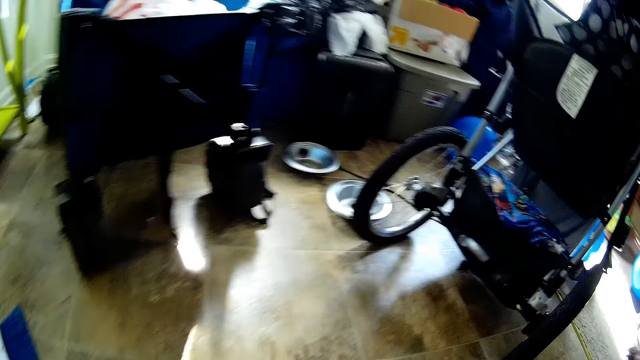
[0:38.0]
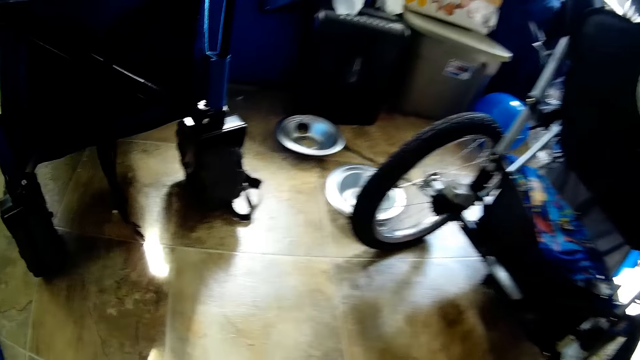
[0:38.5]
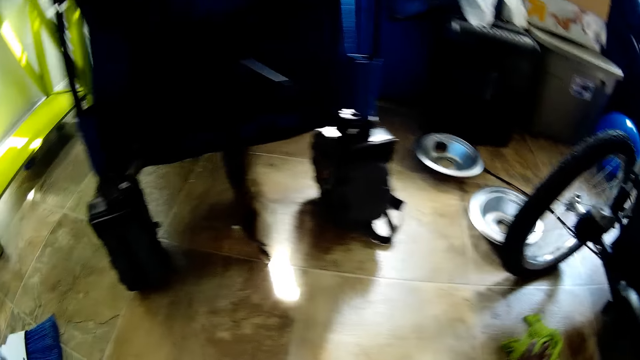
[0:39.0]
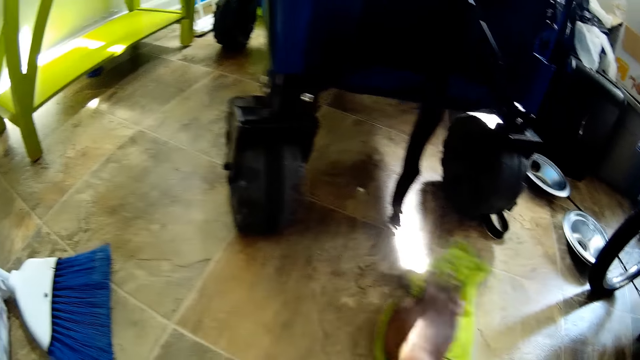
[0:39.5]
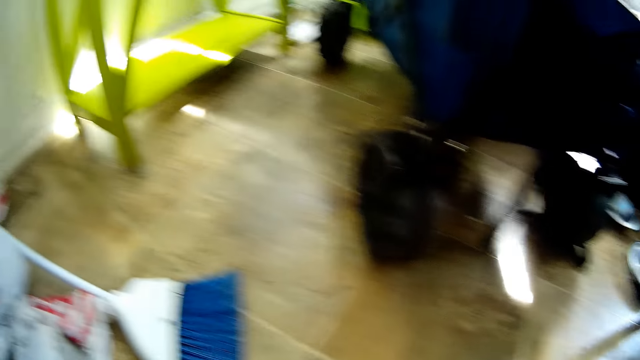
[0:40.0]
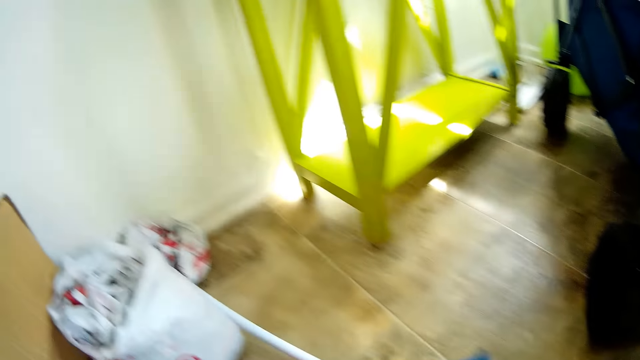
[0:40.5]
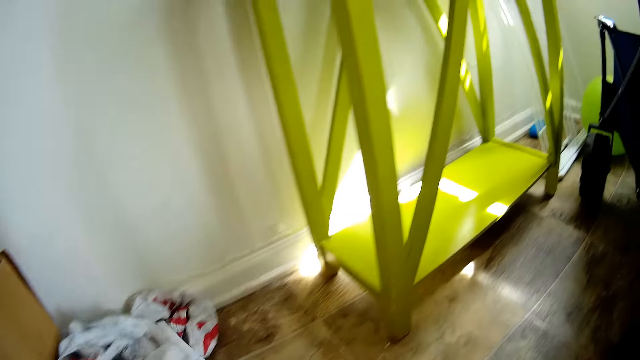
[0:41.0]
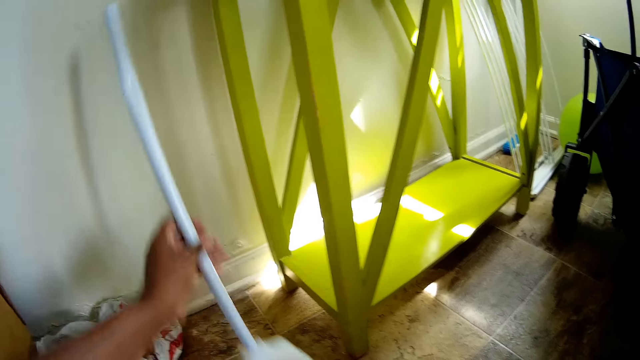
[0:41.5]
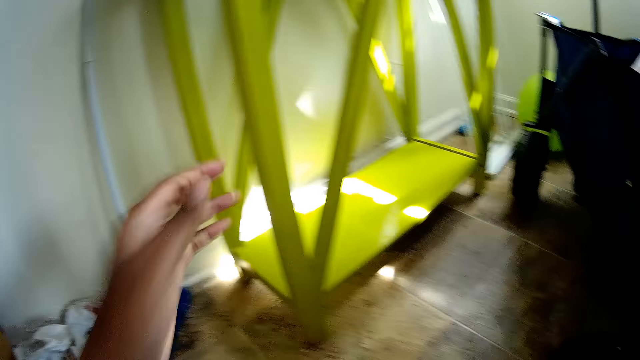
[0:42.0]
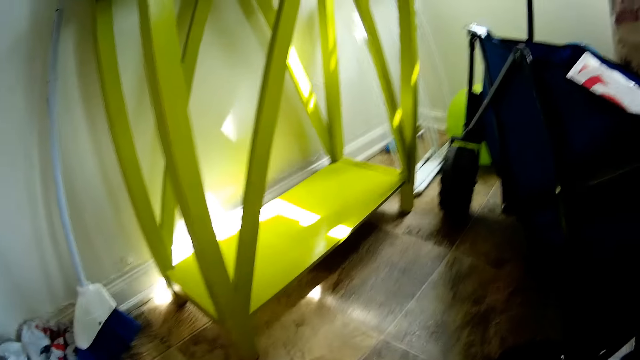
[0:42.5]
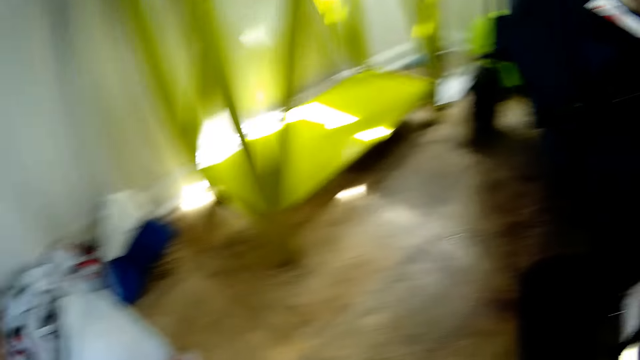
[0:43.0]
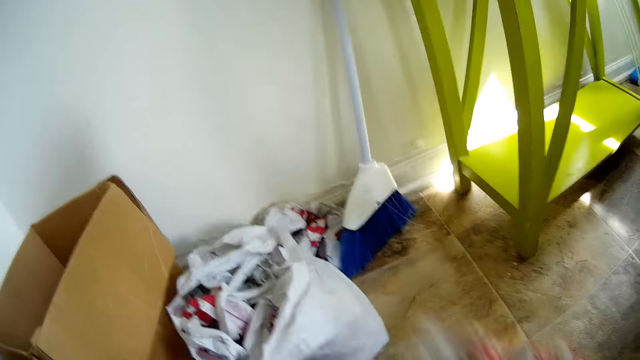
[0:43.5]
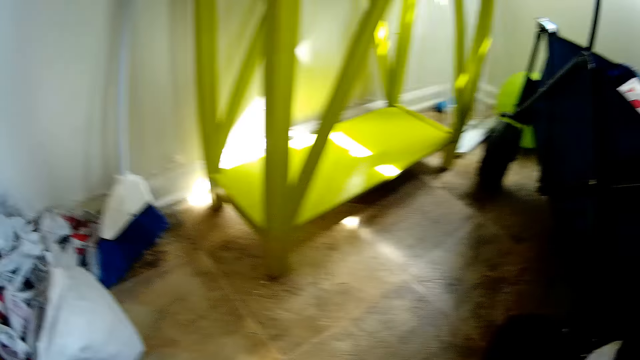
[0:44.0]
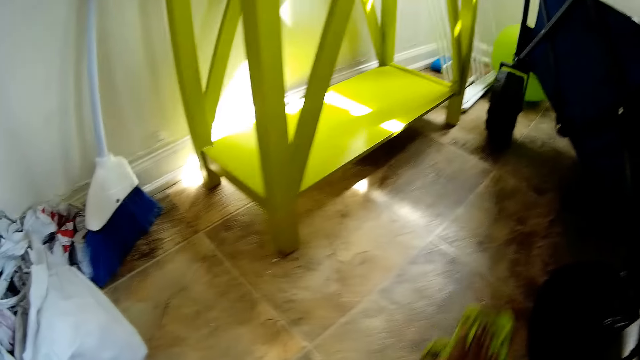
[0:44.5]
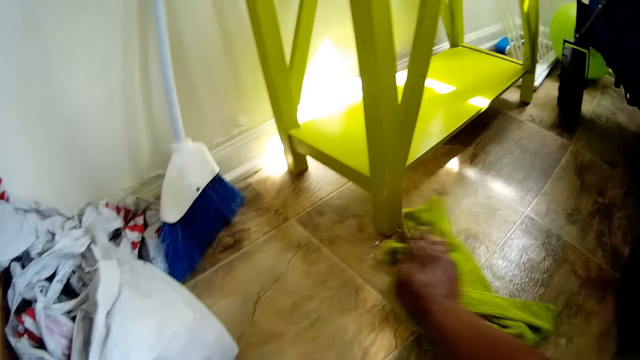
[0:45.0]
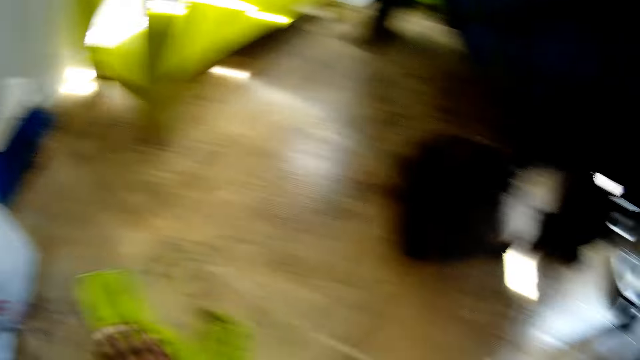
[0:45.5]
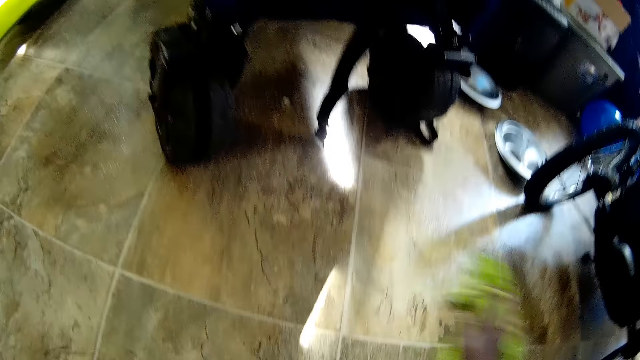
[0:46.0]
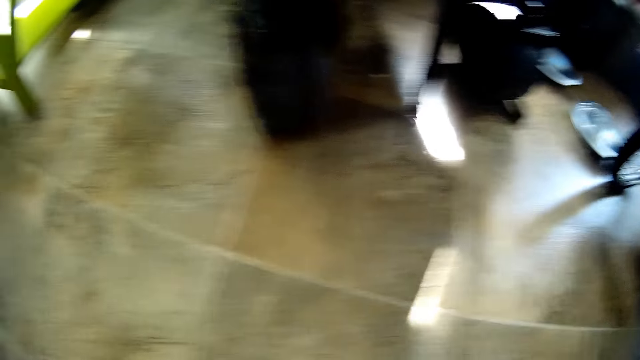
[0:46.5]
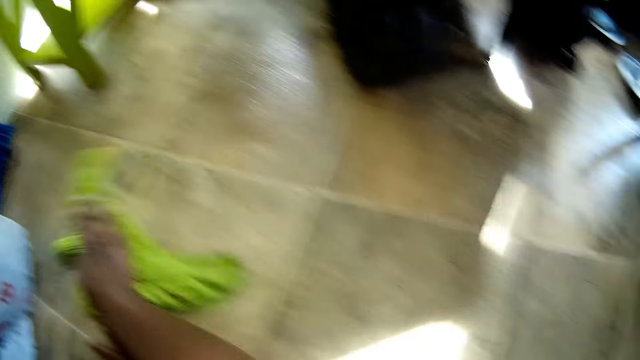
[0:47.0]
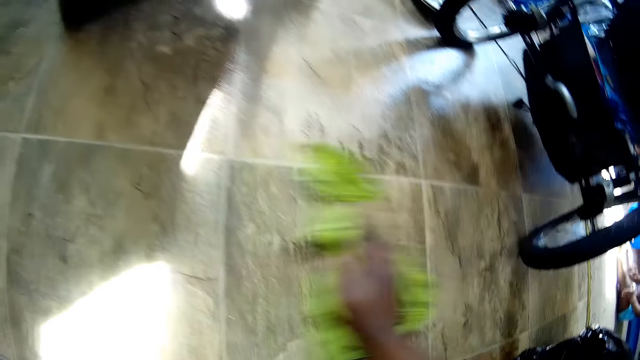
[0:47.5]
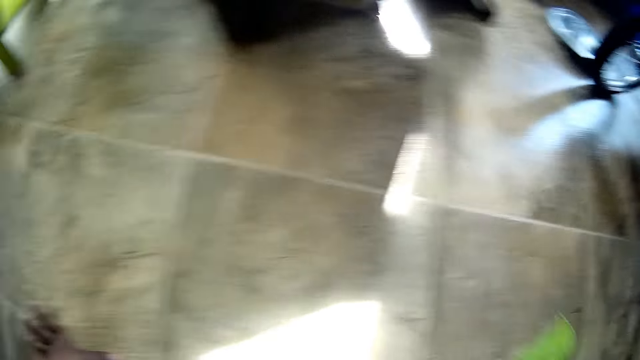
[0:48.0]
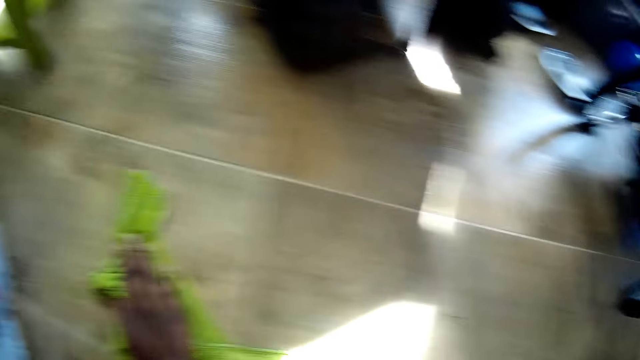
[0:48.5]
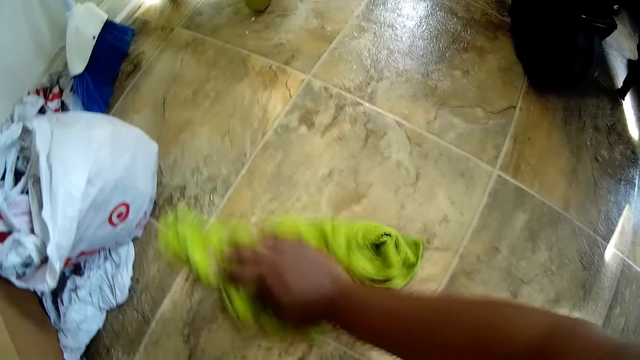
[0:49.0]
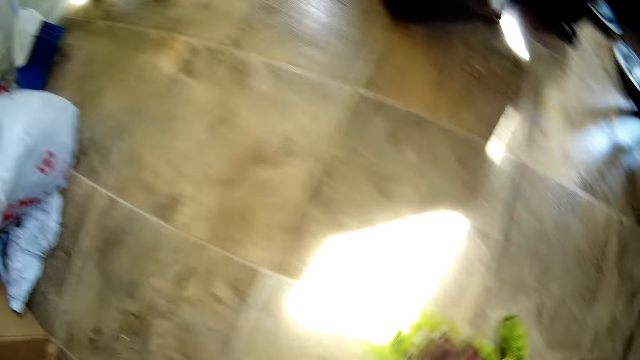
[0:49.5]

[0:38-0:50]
The camera wearer wipes the floor. She drops a broom on the floor with her left hand. She puts the broom on the wall. She throws a nylon on the floor with her left hand. She cleans the floor with the cloth in her right hand. She throws the clothes on the corner.

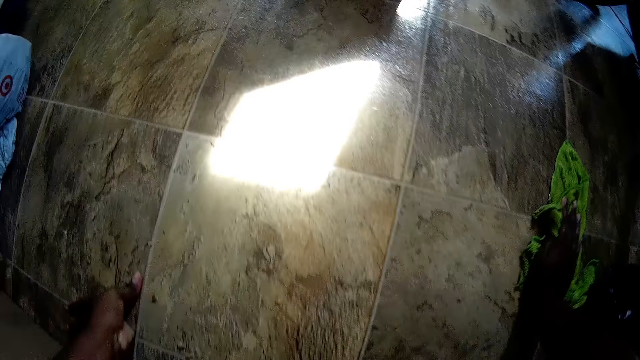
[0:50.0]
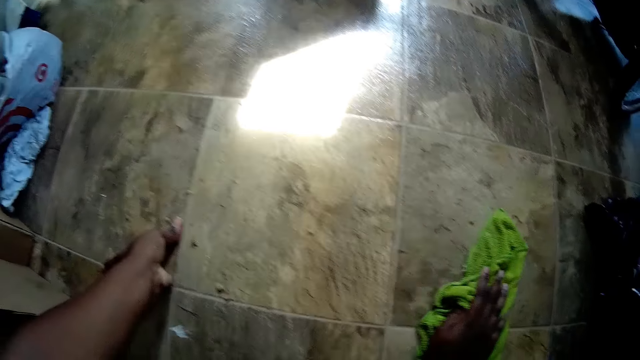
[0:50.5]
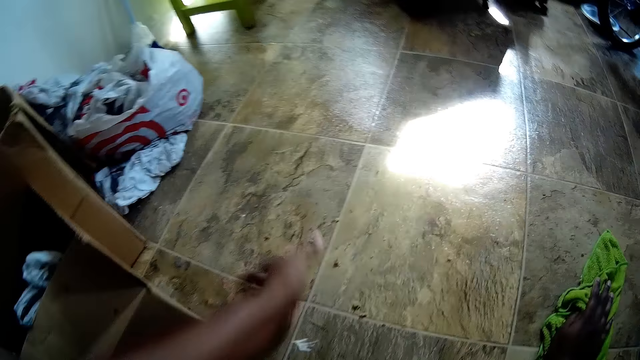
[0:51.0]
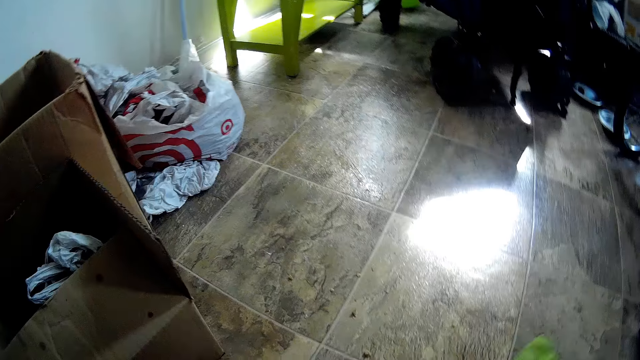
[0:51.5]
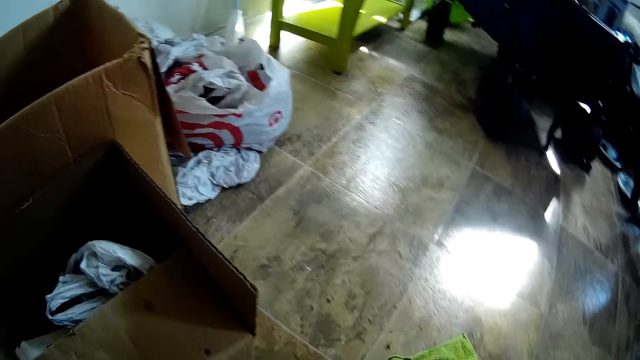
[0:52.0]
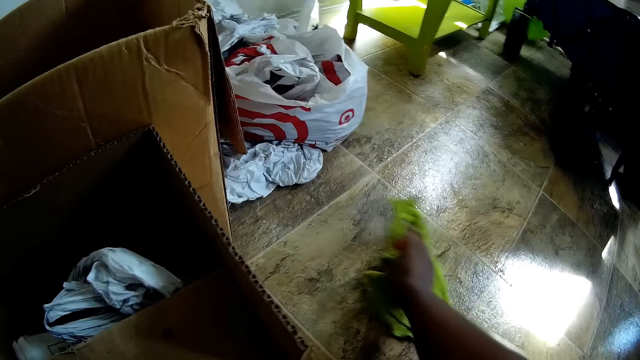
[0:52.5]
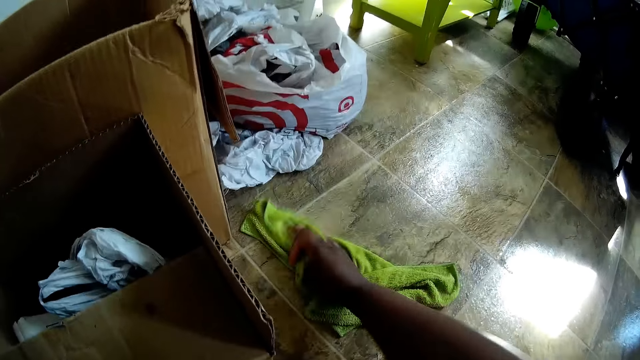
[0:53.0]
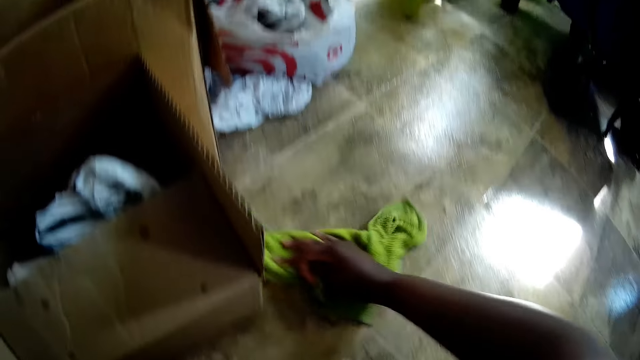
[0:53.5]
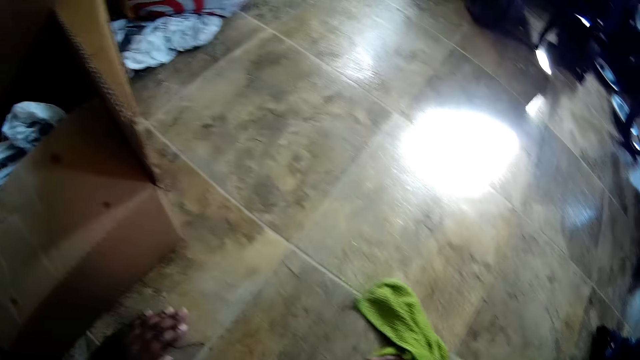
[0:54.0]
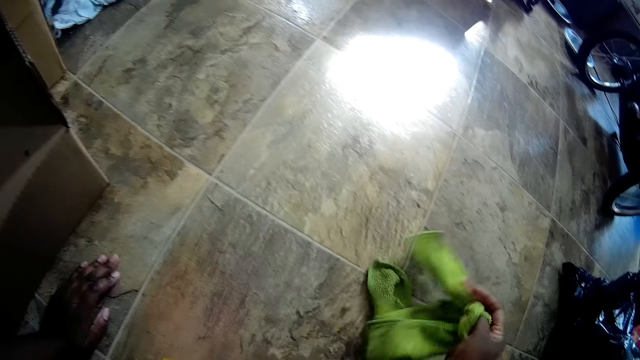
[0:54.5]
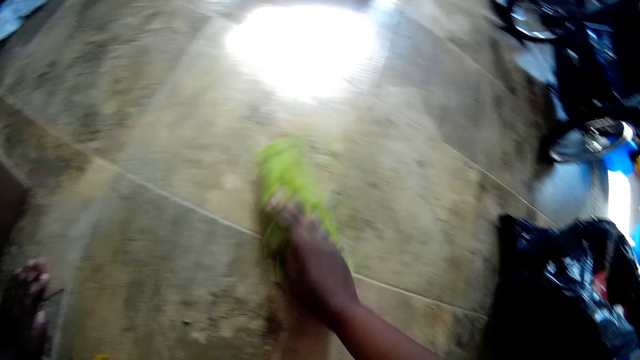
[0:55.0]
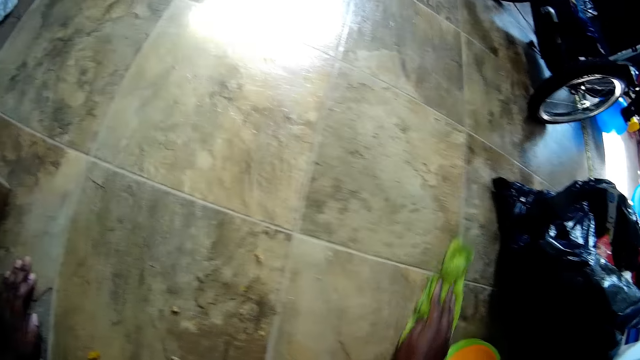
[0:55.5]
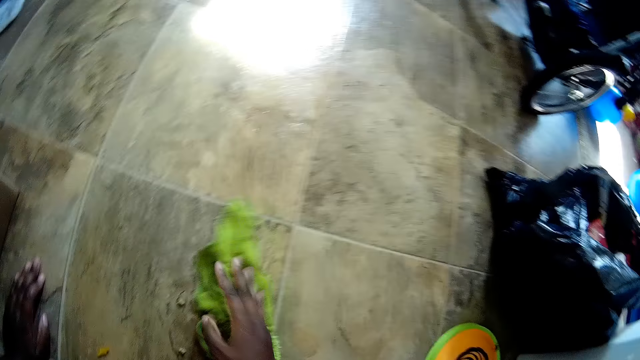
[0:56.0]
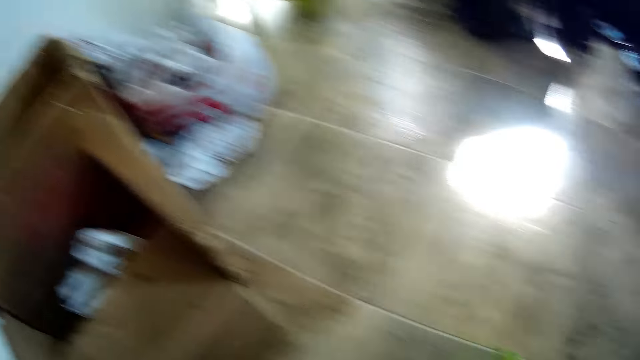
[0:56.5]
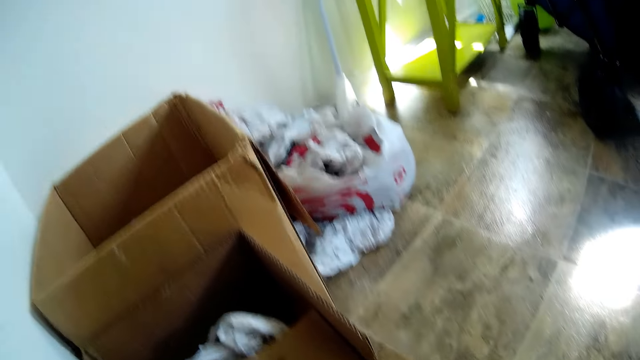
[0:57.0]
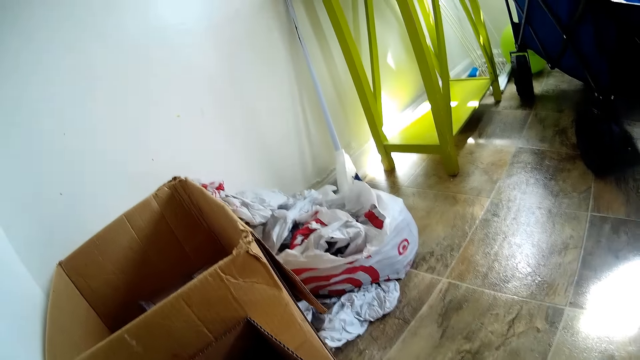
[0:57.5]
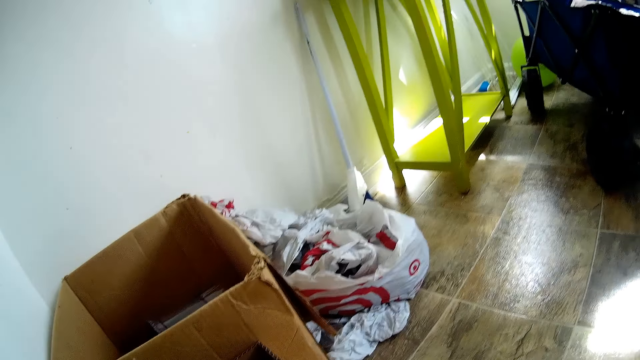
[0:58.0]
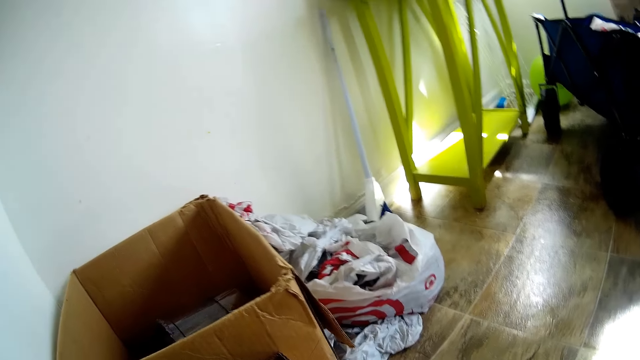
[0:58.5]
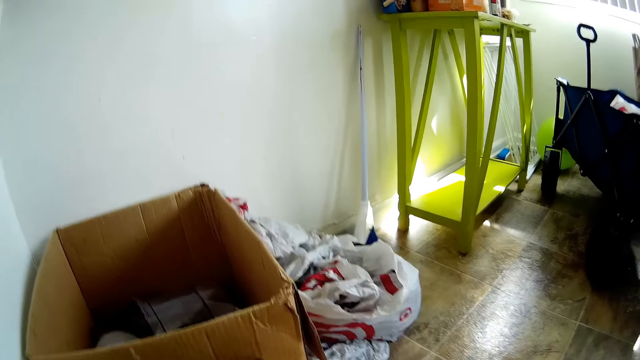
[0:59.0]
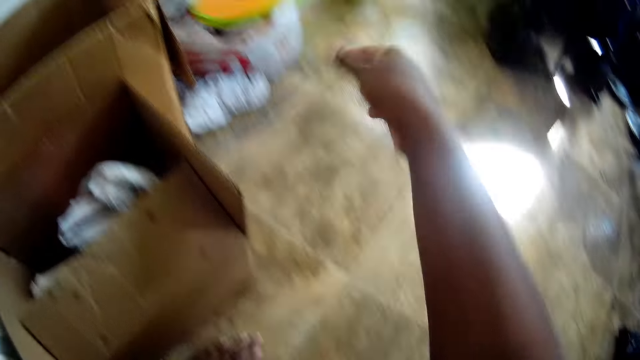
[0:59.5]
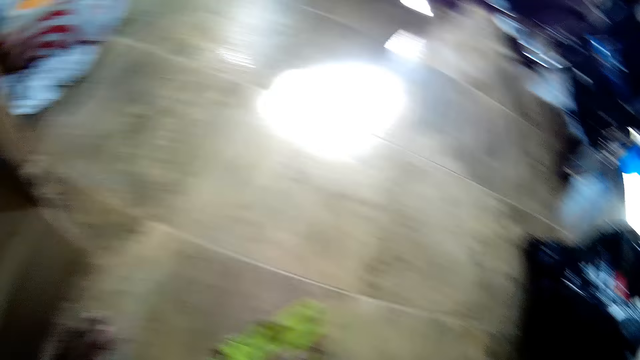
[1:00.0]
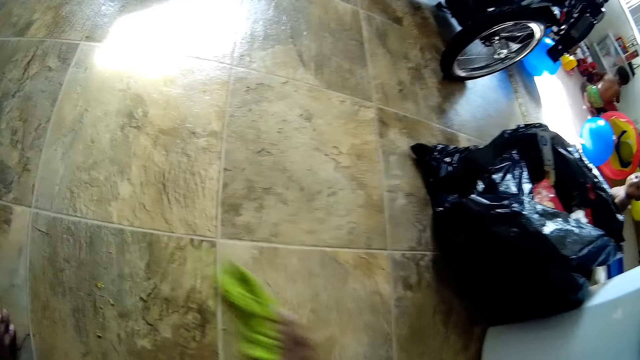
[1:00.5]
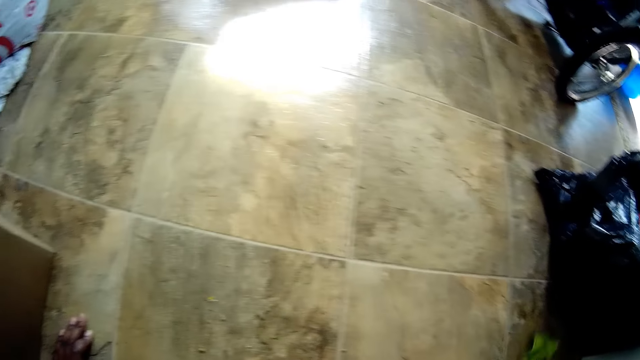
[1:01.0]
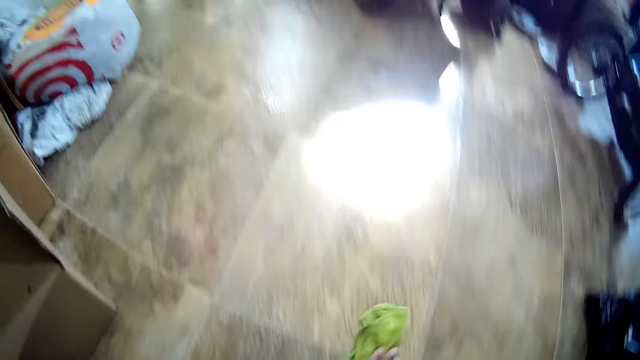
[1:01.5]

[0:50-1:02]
The camera wearer throws a board on a nylon bag with her right hand. She cleans the floor with the cloth in her right hand.
